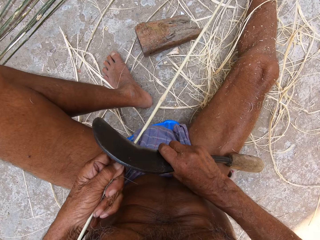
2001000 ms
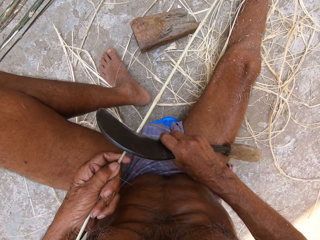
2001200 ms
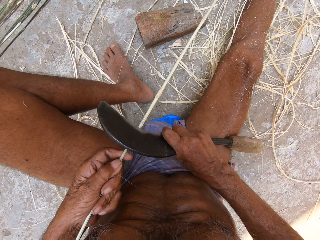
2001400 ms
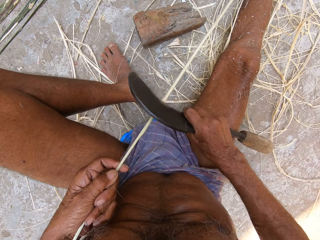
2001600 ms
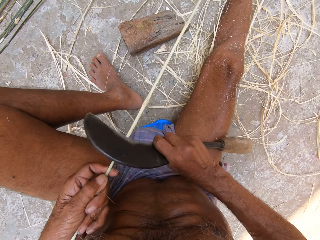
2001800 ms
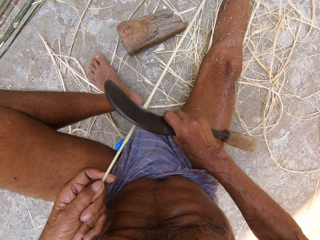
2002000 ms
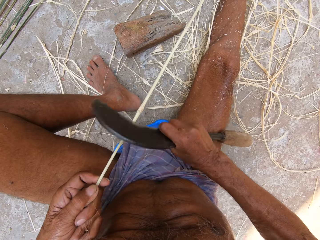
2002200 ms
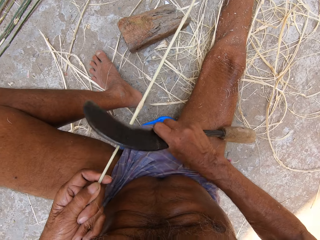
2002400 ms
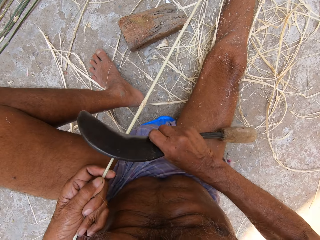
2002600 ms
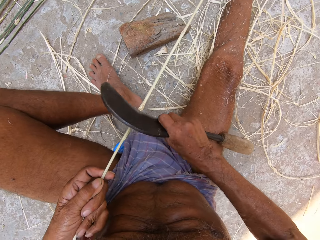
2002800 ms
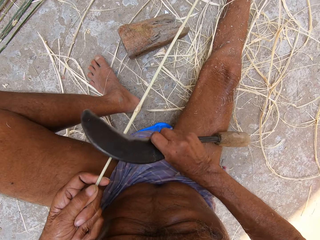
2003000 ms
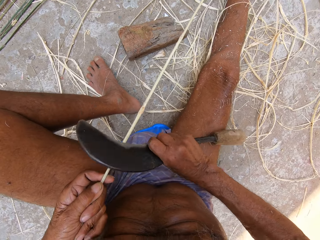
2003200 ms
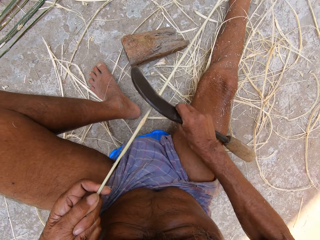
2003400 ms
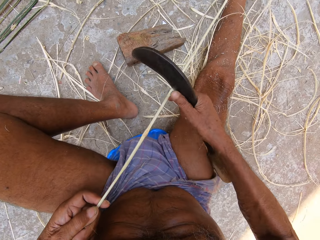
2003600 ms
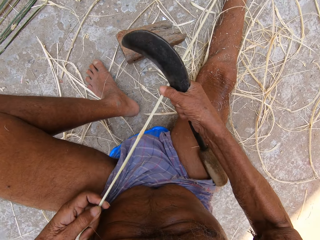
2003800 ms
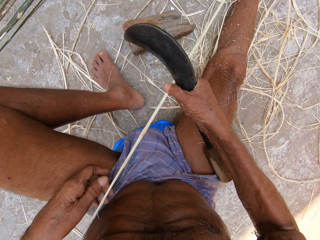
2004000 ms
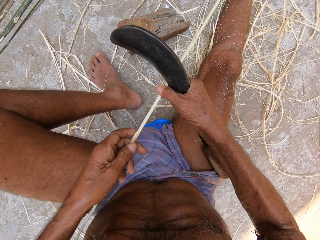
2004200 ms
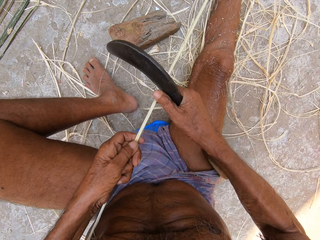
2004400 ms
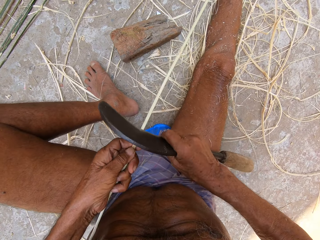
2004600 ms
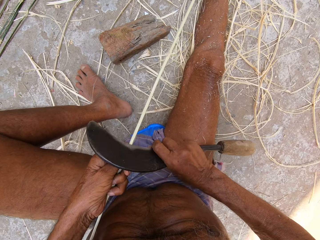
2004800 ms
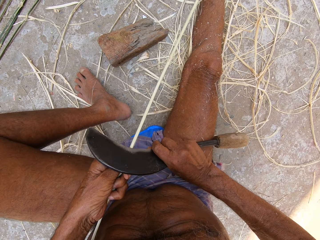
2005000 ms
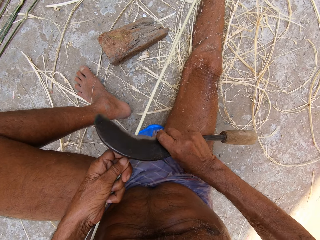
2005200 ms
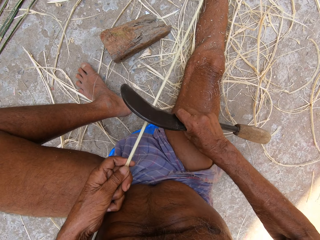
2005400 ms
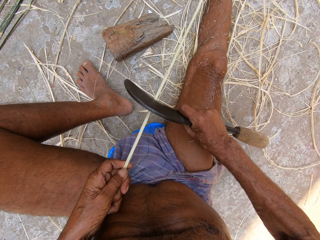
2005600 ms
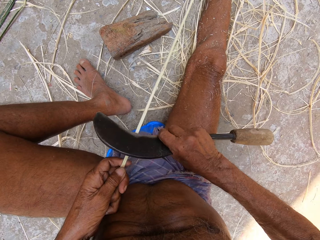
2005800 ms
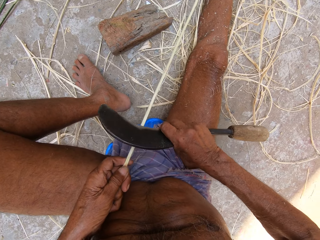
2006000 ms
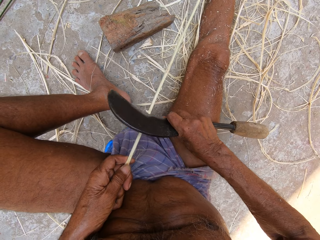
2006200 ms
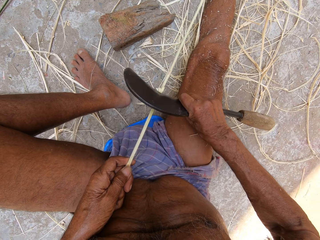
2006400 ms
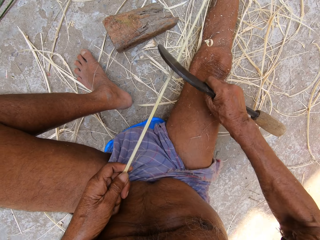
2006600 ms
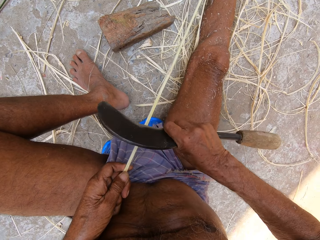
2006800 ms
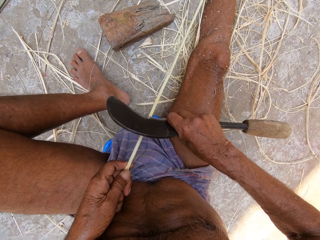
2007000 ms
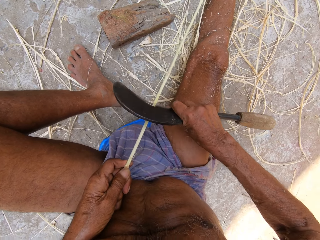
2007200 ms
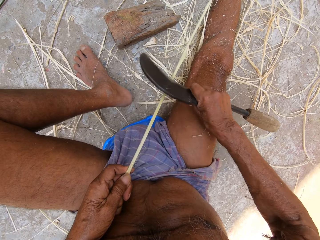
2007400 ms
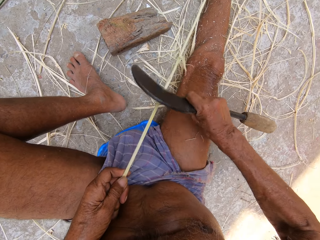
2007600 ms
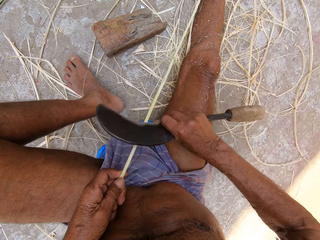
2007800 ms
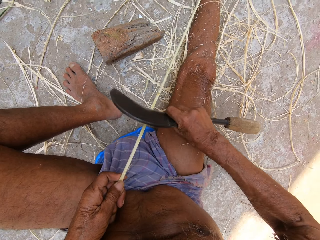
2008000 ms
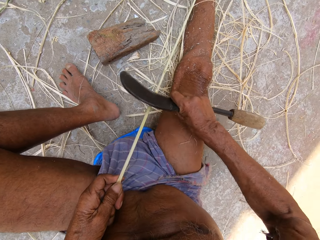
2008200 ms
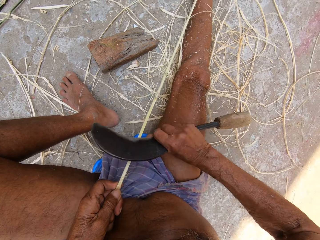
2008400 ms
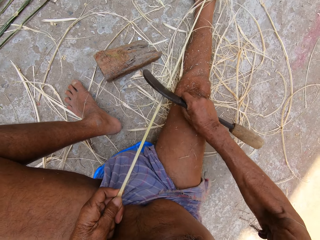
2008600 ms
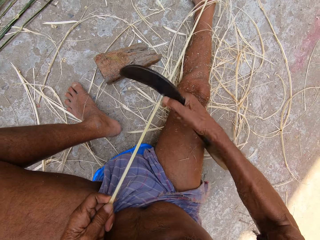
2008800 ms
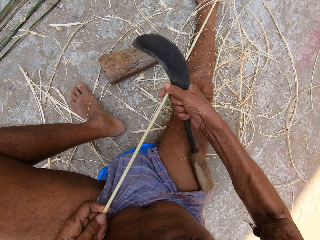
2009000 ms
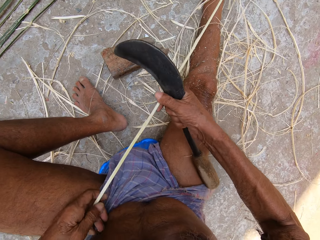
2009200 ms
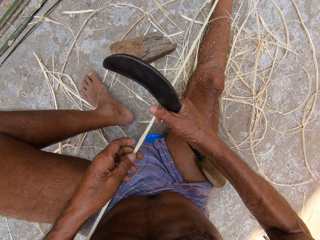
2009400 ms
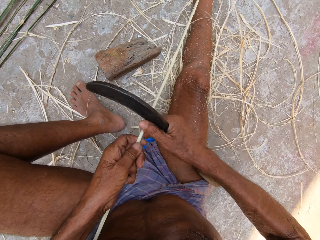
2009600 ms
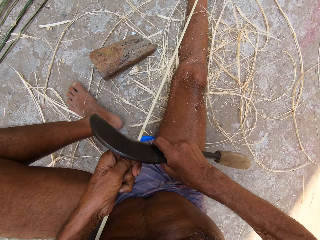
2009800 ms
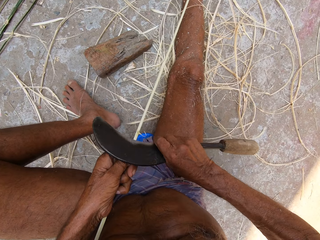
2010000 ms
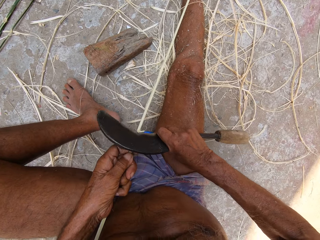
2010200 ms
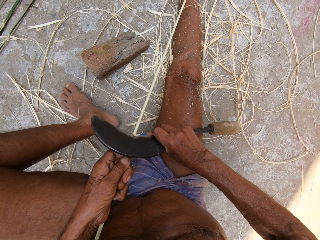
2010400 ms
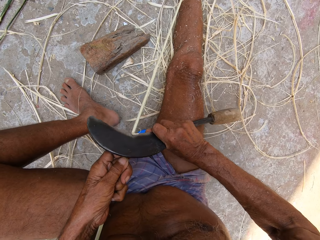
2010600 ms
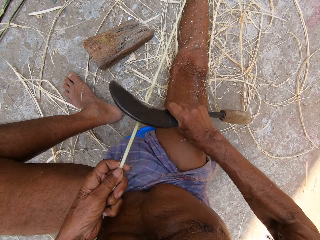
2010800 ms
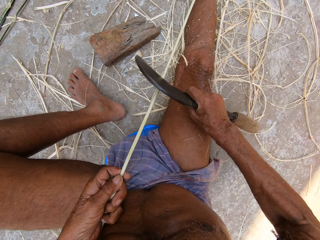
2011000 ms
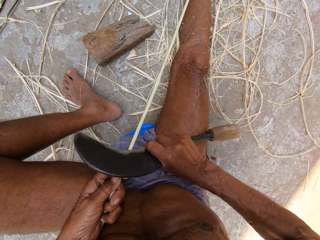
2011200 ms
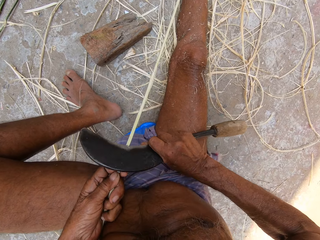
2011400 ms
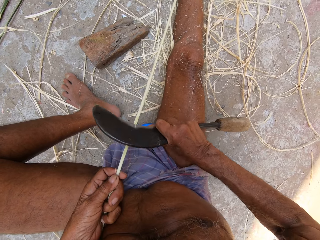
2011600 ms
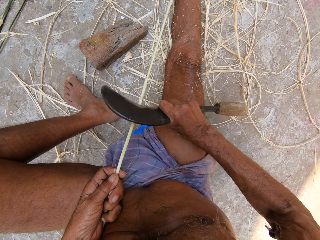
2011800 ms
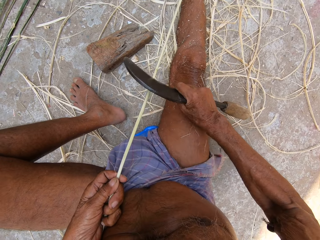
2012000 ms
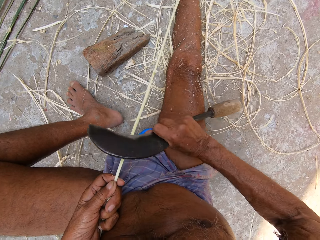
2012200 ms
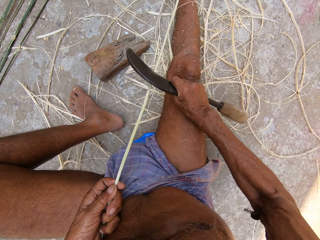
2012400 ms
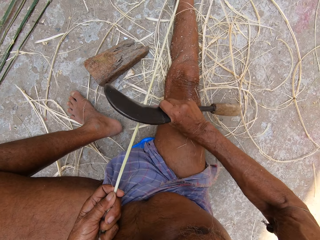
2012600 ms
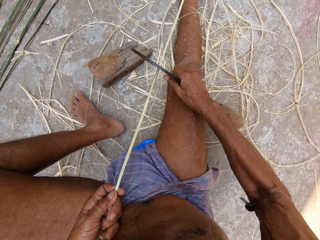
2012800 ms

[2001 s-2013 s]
The camera wearer peels the bamboo stick with the sickle in his right hand. He smoothens the Napier grass stem with the sickle tool. He holds the bamboo stick with his right hand. He holds the bamboo stick with his left hand. He peels the bamboo stick with the sickle in his right hand. He holds the bamboo stick with his right hand. He holds the bamboo stick with his left hand. He peels the bamboo stick with the sickle in his right hand.

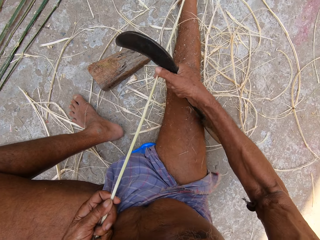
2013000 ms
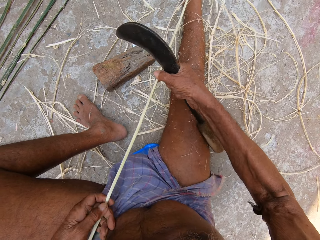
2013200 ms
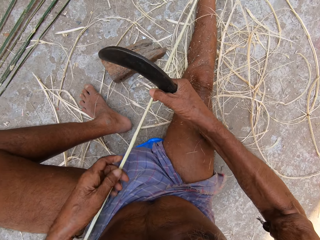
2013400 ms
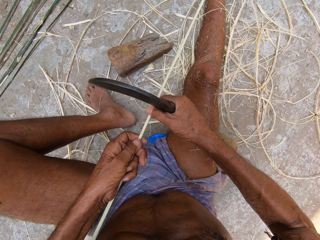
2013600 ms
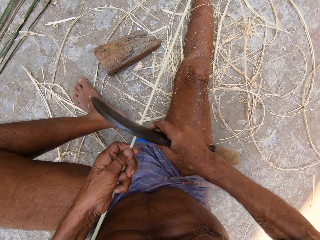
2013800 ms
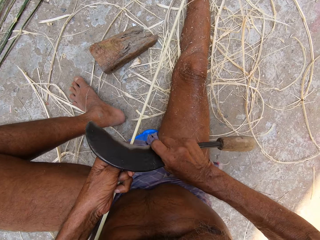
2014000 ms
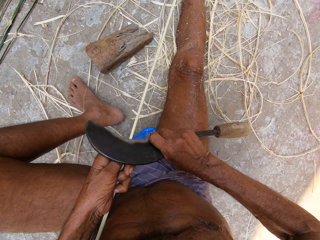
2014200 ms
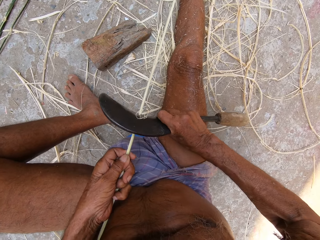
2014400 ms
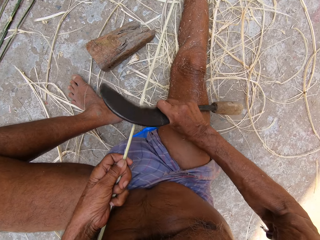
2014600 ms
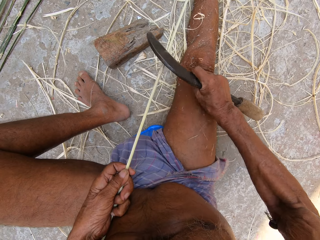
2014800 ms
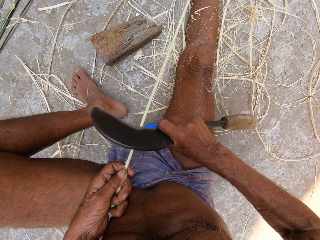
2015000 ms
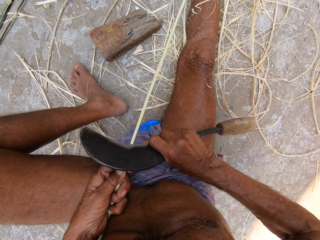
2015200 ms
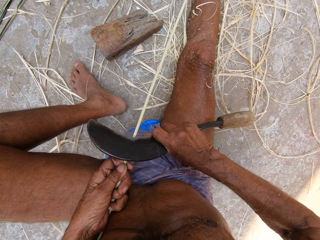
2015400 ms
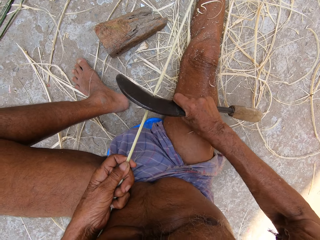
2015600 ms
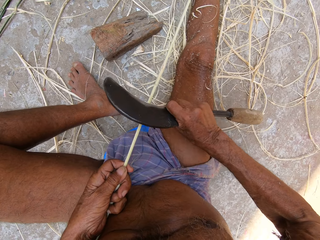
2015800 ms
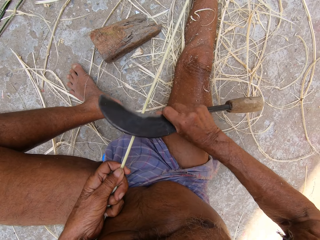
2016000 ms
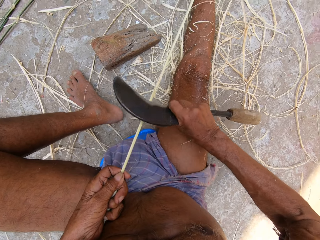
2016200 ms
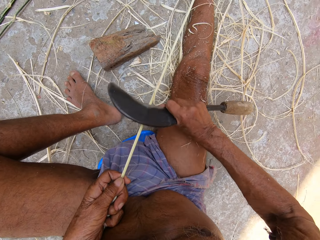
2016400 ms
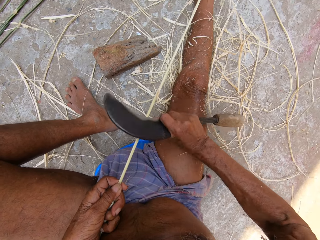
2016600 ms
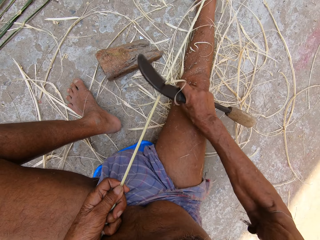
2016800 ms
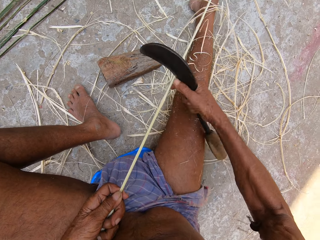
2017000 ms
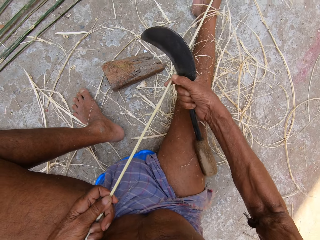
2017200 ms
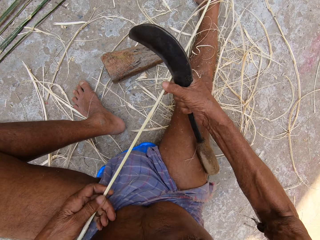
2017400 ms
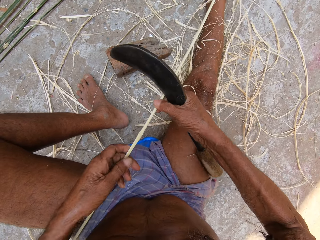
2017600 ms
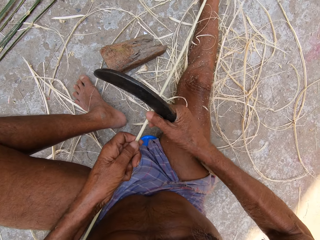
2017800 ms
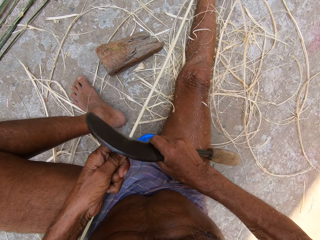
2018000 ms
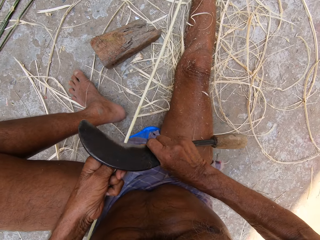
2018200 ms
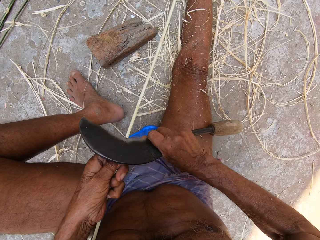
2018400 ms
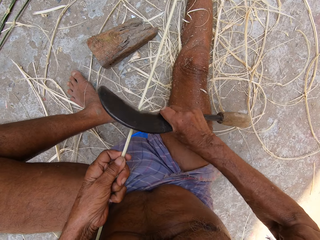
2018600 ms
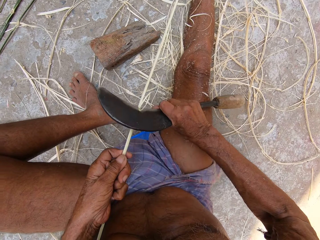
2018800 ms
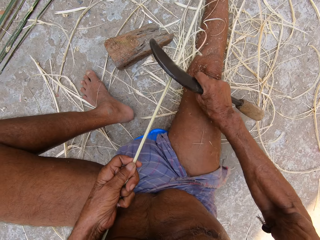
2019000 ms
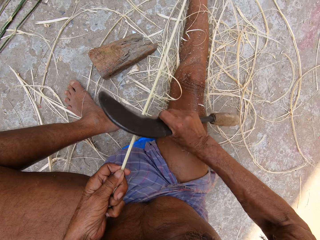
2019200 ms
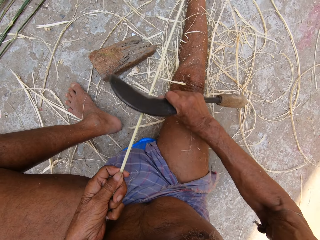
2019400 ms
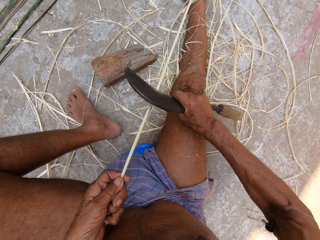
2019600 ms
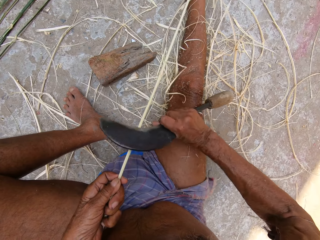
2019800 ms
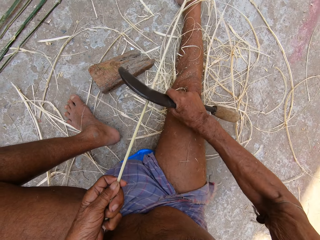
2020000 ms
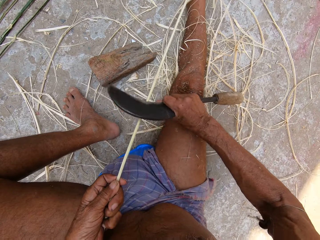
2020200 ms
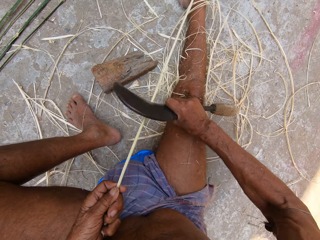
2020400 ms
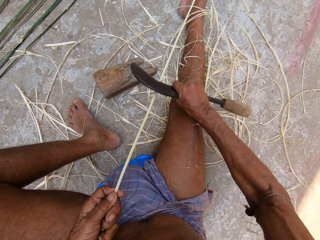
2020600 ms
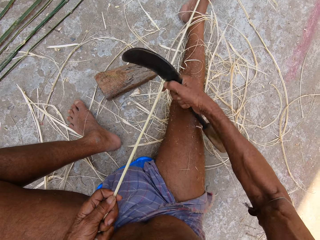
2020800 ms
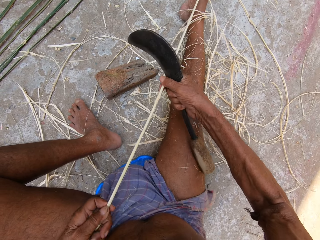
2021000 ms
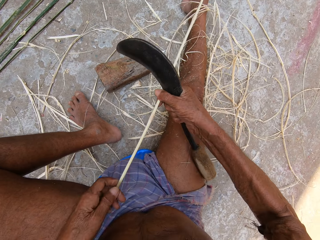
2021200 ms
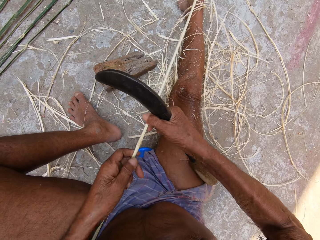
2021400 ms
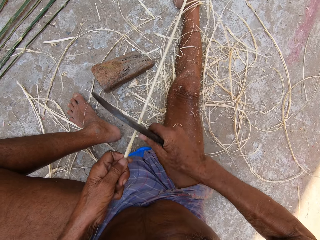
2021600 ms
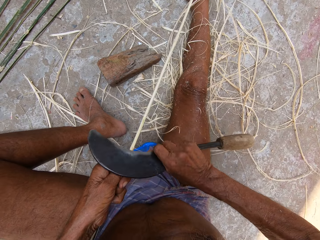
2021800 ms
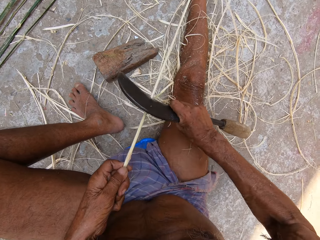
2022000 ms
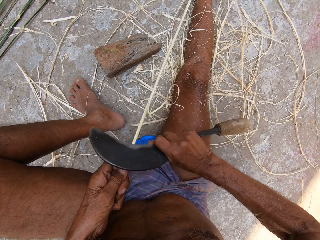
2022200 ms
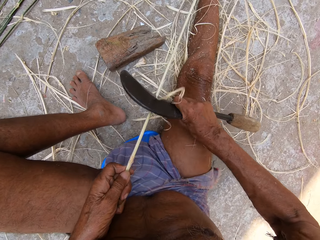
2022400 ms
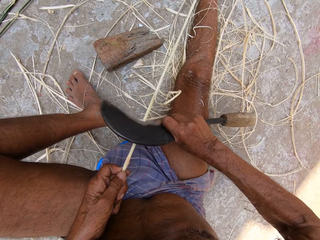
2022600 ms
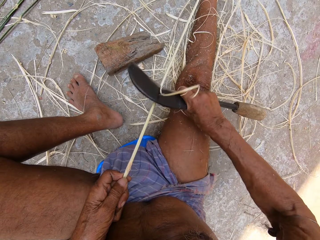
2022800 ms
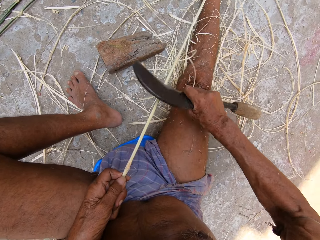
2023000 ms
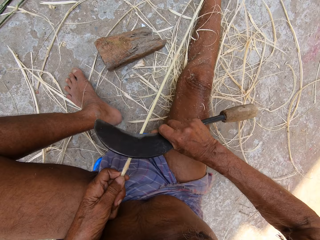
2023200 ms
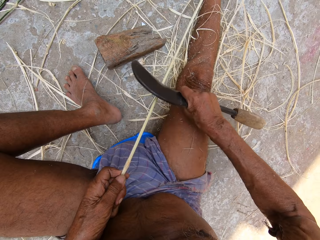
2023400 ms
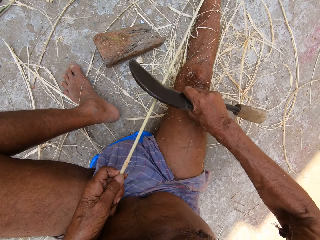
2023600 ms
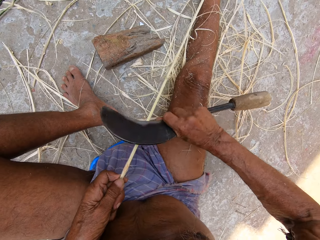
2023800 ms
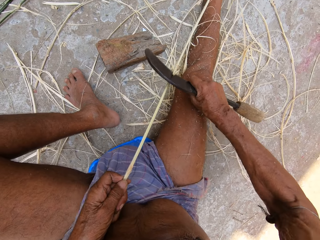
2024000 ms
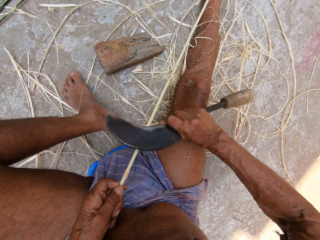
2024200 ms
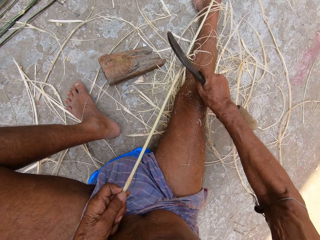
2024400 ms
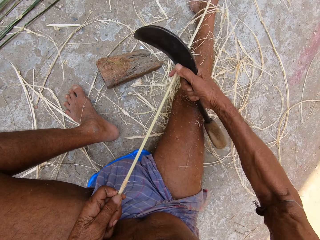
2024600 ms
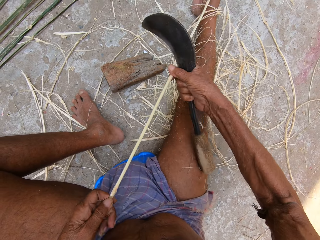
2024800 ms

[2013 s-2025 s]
The camera wearer holds the bamboo stick with his right hand. He holds the bamboo stick with his left hand. He peels the bamboo stick with the sickle in his right hand. He holds the bamboo stick with his right hand. He holds the bamboo stick with his left hand. He peels the bamboo stick with the sickle in his right hand. He holds the bamboo stick with his right hand. He holds the bamboo stick with his left hand. He peels the bamboo stick with the sickle in his right hand.
